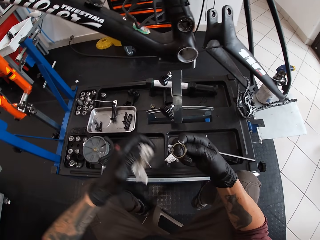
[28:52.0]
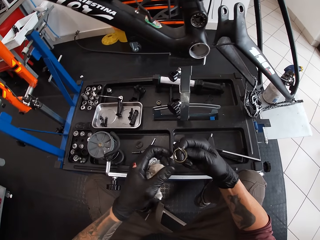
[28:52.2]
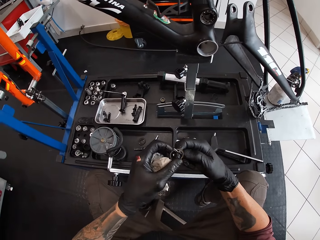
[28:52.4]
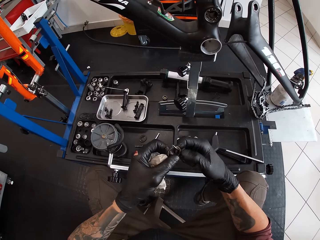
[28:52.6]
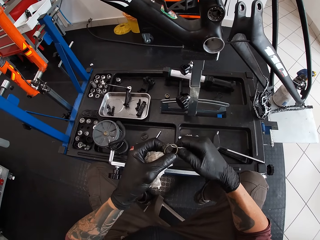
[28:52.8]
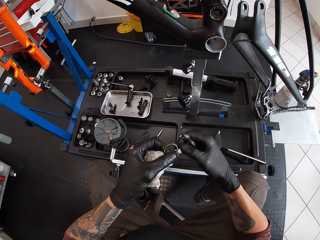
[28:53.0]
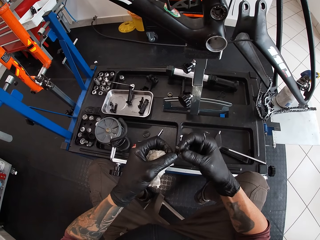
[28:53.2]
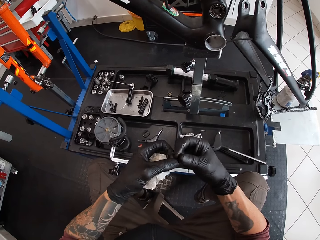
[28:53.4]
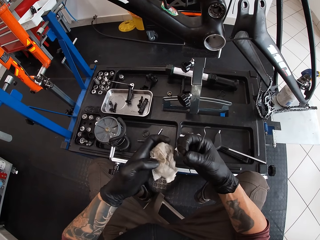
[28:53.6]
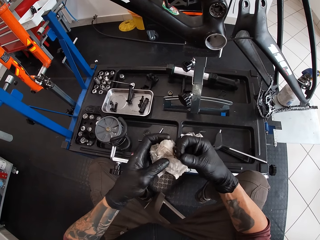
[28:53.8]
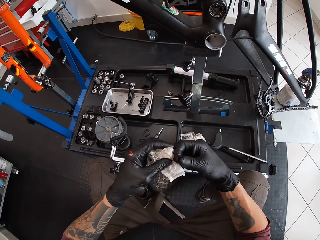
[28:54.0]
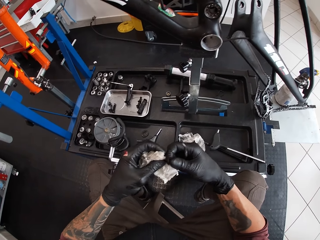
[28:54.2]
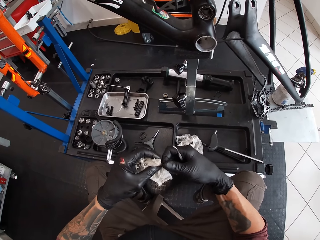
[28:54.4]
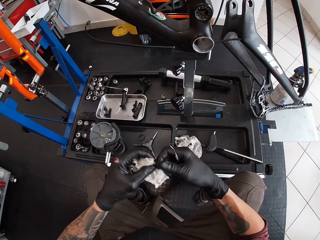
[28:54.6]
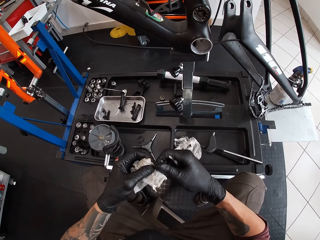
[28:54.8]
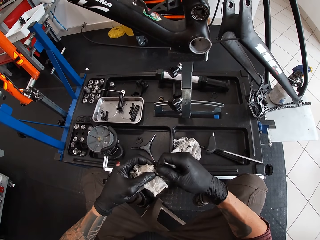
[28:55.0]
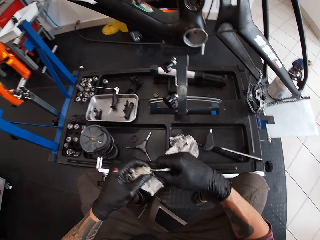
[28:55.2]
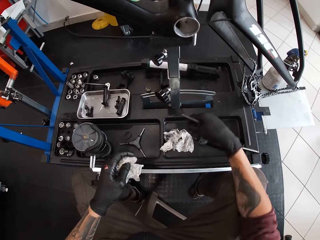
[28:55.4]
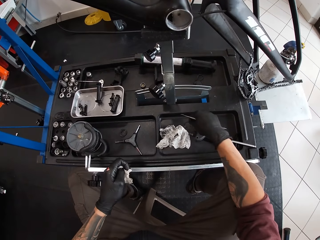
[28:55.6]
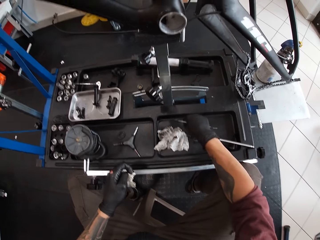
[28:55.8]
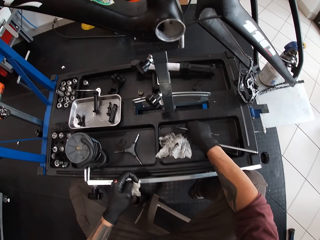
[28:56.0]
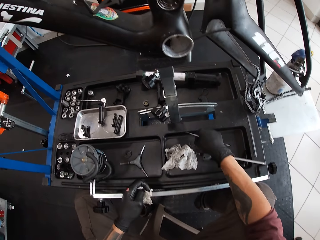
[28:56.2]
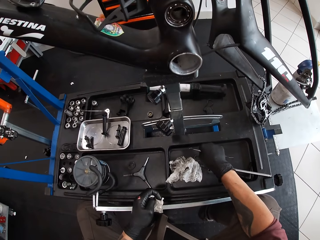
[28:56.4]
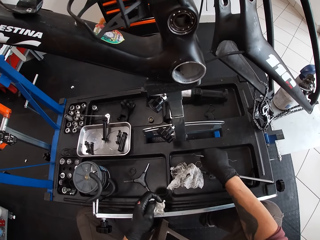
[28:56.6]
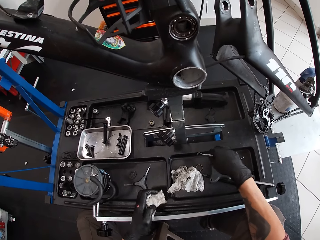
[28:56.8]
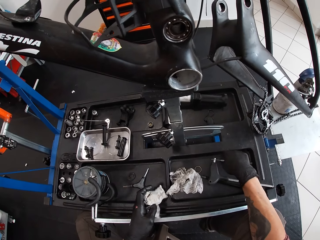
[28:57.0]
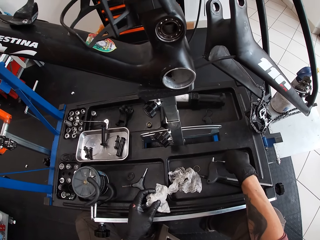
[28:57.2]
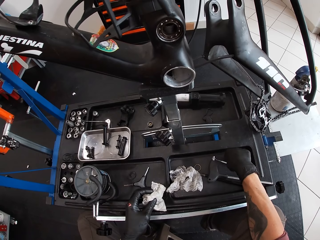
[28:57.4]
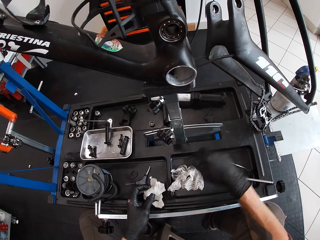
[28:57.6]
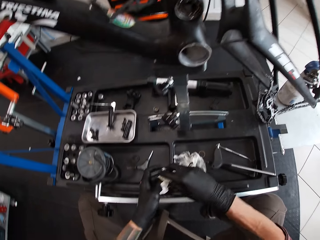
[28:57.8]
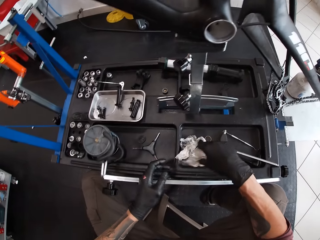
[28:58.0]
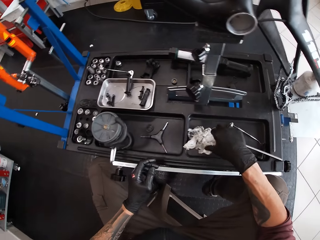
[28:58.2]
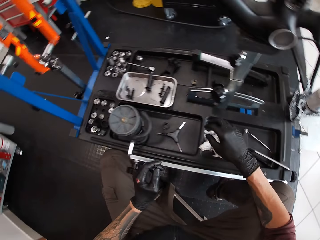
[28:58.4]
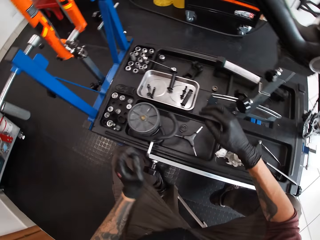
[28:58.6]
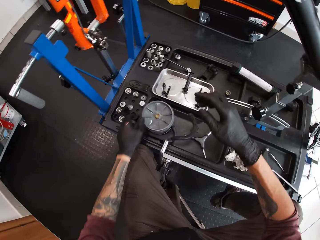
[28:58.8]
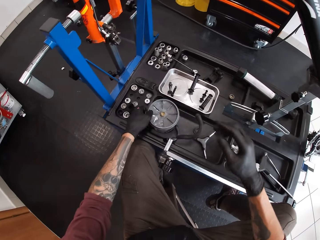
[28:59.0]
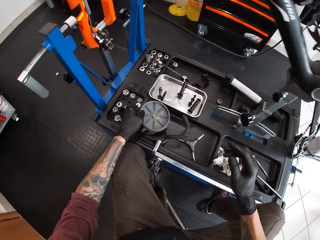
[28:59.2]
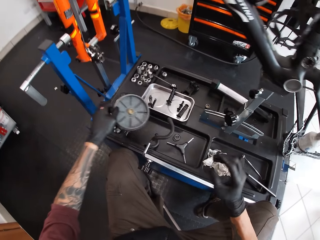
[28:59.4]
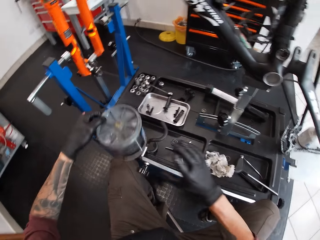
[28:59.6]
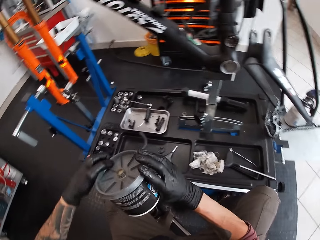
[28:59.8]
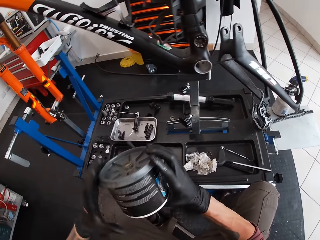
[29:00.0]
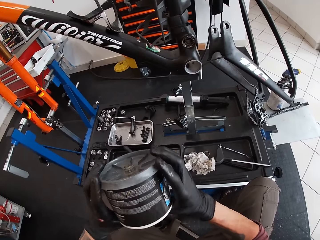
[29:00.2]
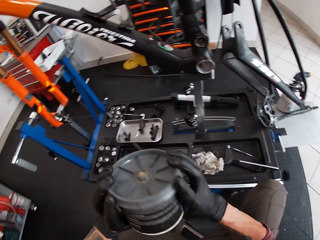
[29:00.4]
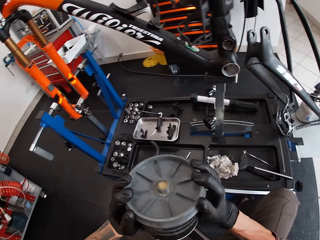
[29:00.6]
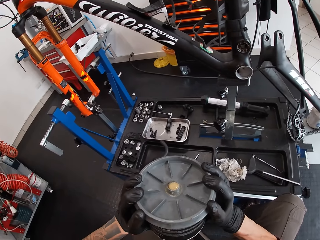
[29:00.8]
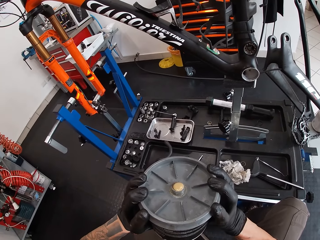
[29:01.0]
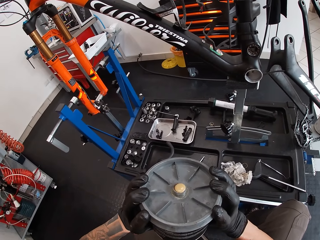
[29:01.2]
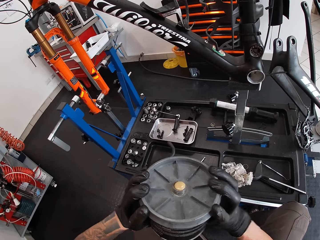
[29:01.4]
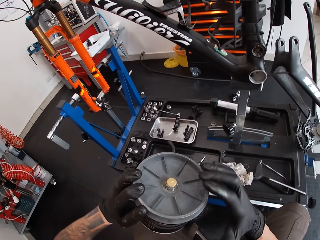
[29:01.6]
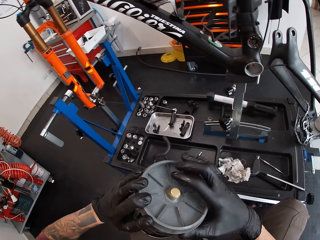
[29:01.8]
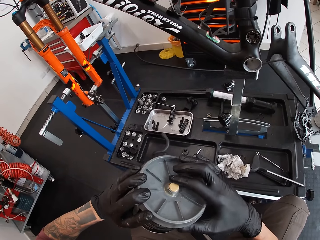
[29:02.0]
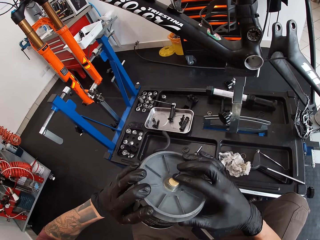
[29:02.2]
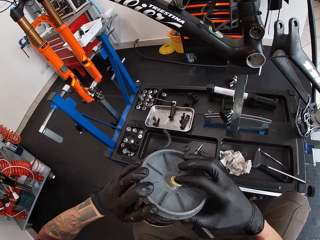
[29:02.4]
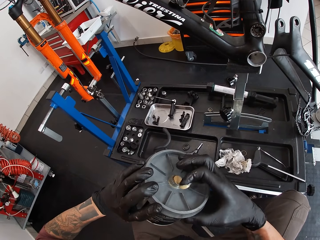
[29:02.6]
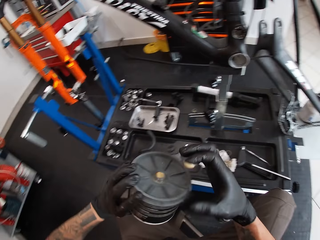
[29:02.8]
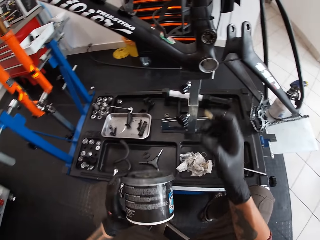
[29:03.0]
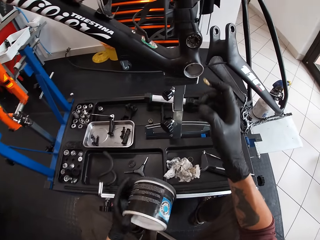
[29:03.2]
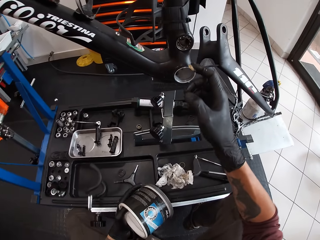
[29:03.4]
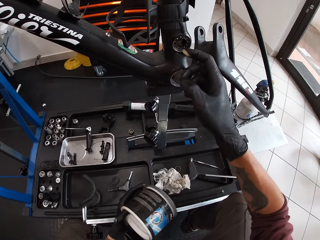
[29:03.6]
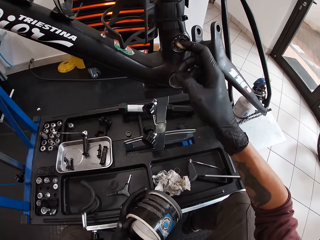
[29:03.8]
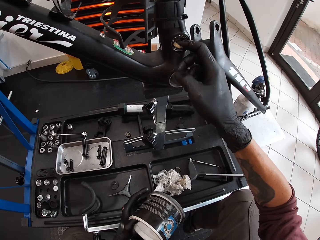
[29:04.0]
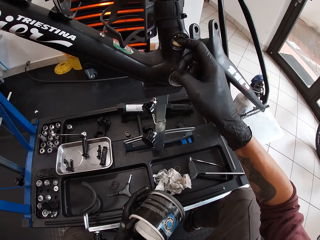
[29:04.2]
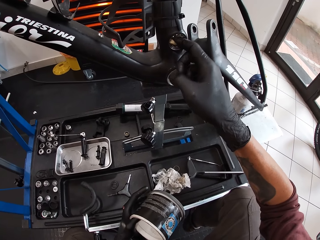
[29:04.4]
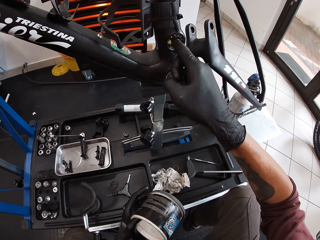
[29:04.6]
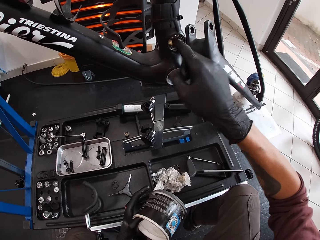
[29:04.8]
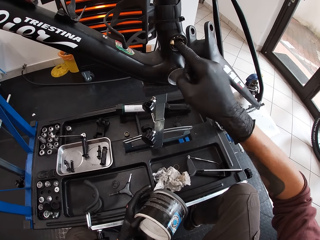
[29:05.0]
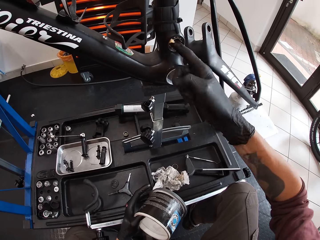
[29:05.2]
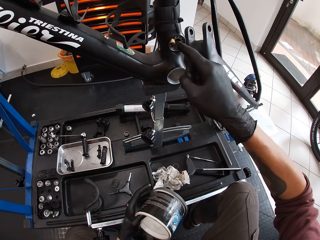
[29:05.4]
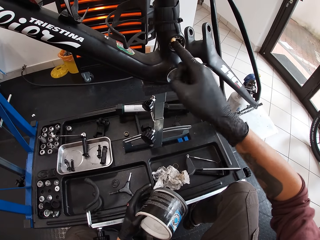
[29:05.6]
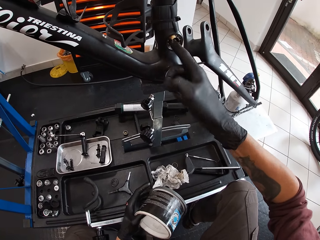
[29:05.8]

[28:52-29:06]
The camera wearer places his left hand on the bicycle bearing in the lever in his right hand. He looks around a garage. He removes the bicycle bearing from the lever hook in his right hand with his left hand. He passes the bicycle bearing in his left hand to his right hand. He cleans the bicycle bearing in his right hand with the wipe in his left hand. He drops the bicycle bearing in his right hand on the work bench. He puts down a spanner. He passes the wipe from his left hand to his right hand. He drops the wipe in his right hand on the work bench. He picks up the grease container from the work bench with his left hand. He holds the grease container with his hands. He squeezes oil from the tin. He takes grease from the grease container with his right index finger. He applies the grease in his right index finger on the bearing in the crank spider.

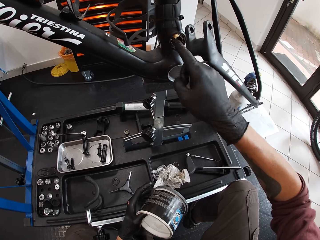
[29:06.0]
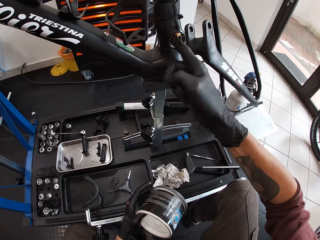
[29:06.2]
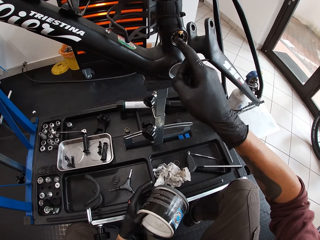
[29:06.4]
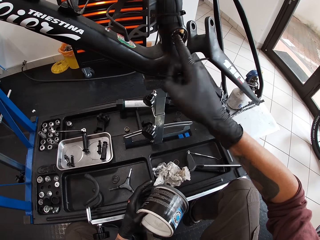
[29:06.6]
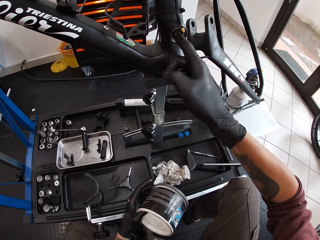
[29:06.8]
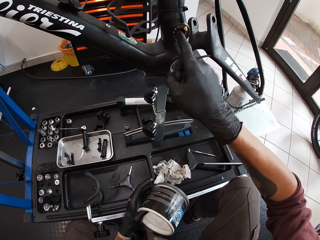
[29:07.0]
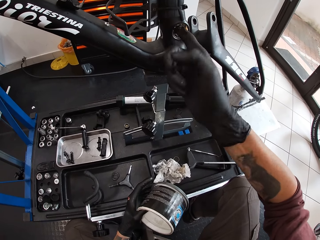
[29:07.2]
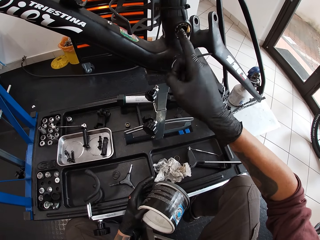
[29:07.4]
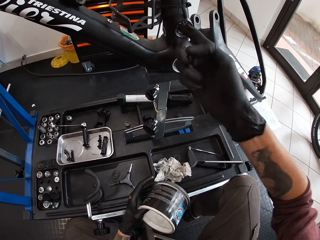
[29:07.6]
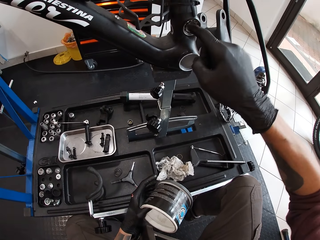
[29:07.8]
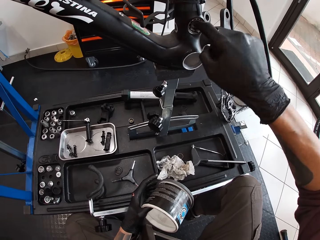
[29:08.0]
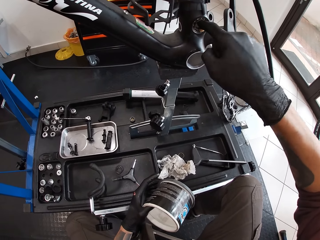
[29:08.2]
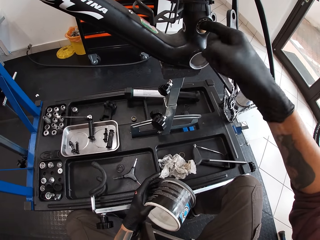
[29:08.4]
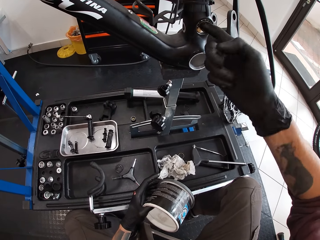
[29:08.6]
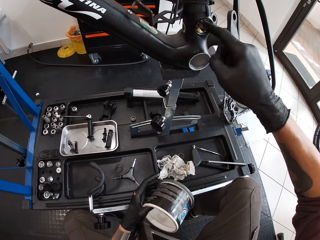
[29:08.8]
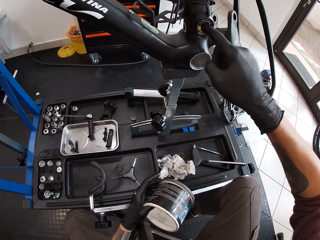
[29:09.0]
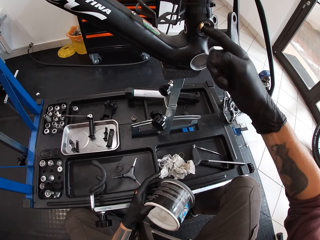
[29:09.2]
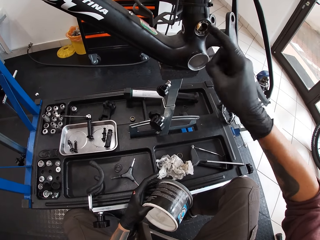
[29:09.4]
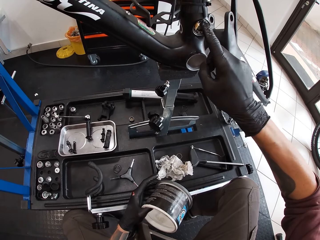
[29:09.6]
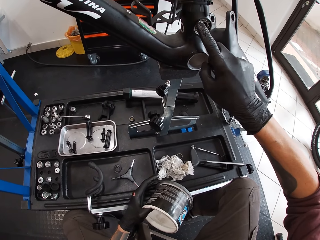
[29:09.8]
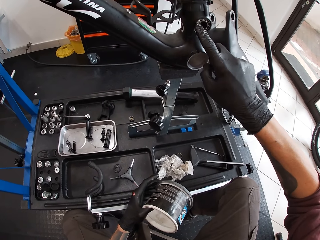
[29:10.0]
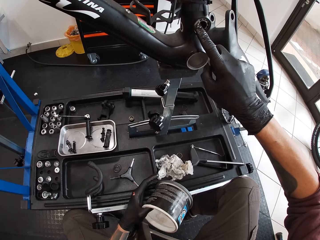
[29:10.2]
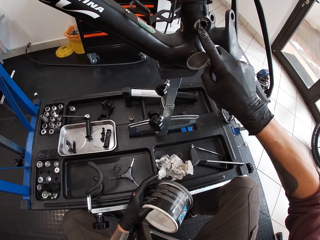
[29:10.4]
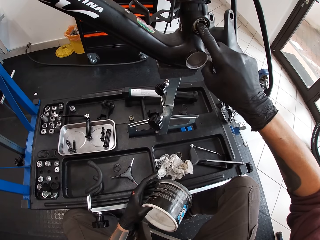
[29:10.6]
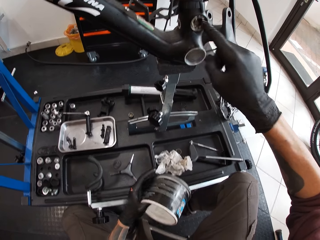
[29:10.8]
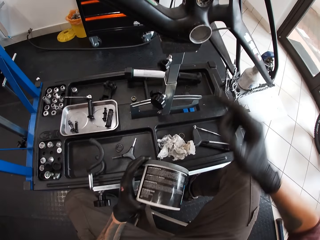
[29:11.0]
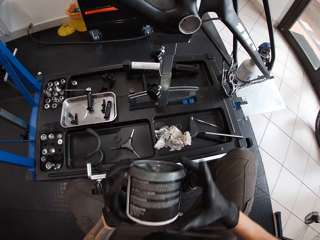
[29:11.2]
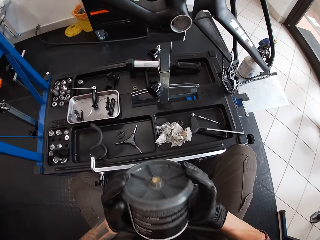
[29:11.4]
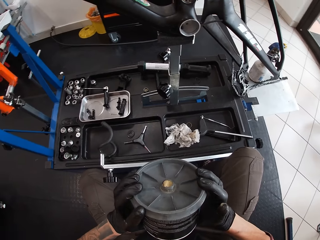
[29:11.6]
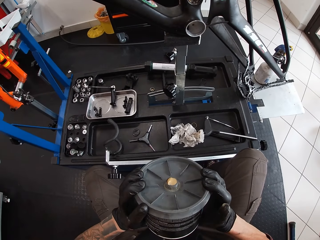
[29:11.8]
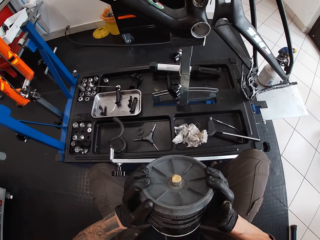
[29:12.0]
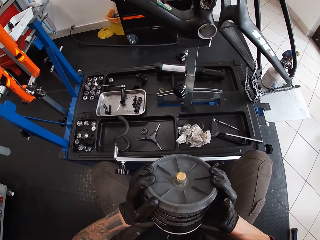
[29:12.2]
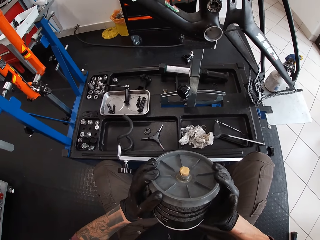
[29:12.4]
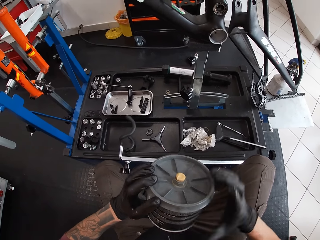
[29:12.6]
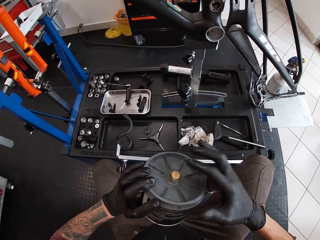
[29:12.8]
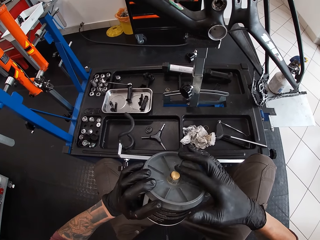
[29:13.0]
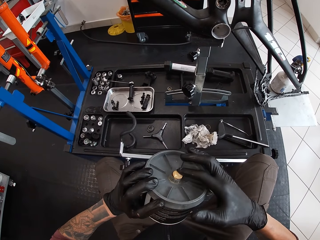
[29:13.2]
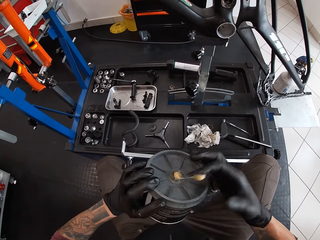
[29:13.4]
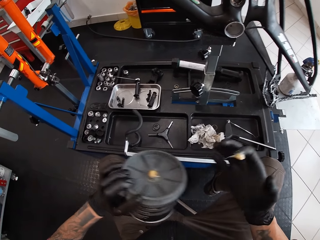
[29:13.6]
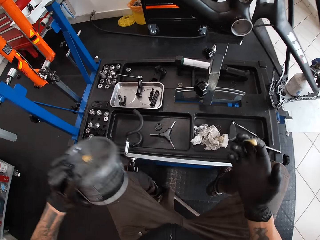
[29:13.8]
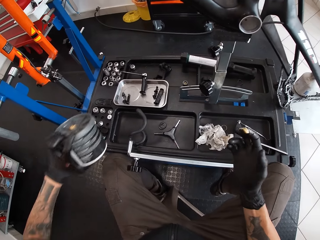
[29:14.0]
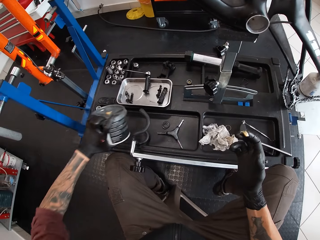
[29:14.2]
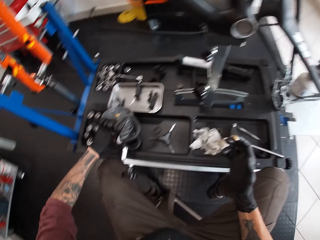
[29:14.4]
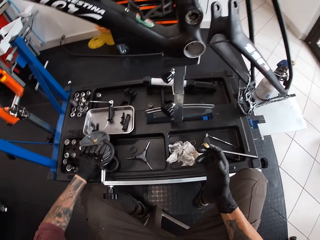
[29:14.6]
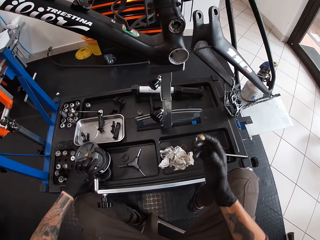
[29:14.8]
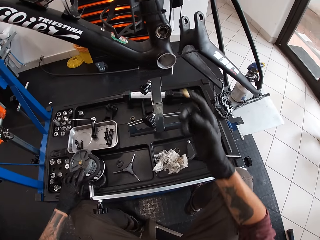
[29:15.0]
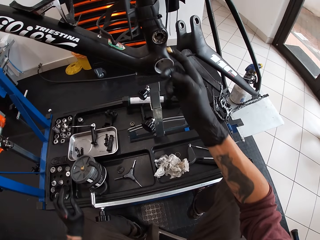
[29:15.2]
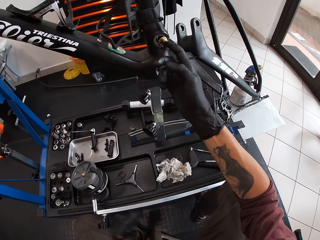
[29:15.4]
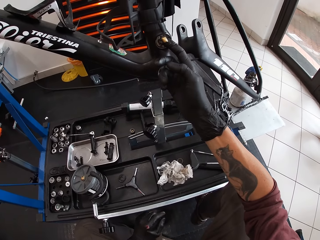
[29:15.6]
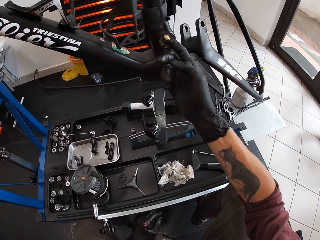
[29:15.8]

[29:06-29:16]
The camera wearer adjusts a nut on a bicycle. He smears oil on the nut. He holds the grease container with his hands. He squeezes oil from the tin. He takes grease from the grease container with his right index finger. He drops the grease container on the work bench with his left hand. He applies the grease in his right index finger on the bearing in the crank spider.
